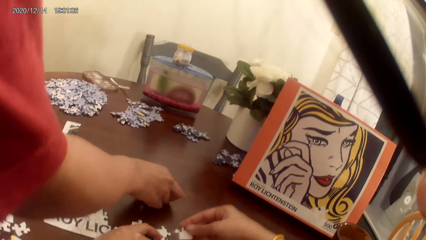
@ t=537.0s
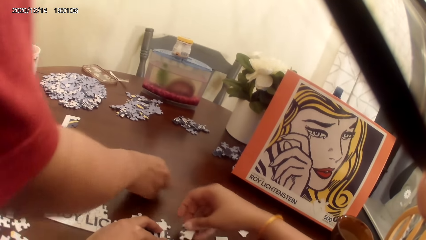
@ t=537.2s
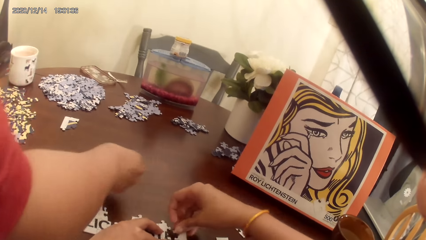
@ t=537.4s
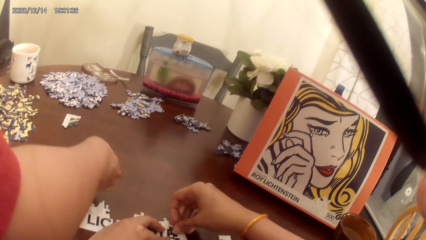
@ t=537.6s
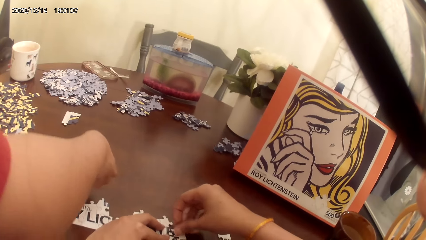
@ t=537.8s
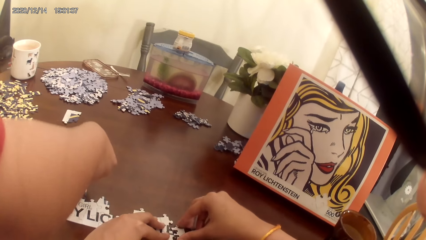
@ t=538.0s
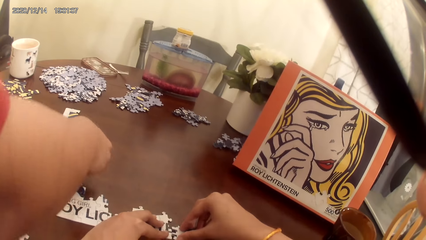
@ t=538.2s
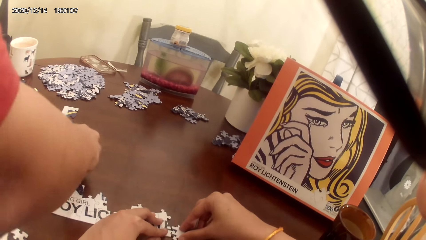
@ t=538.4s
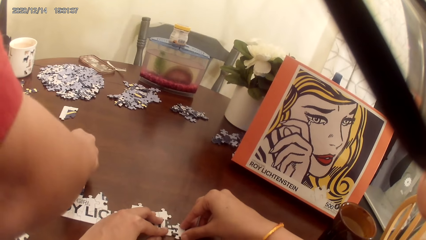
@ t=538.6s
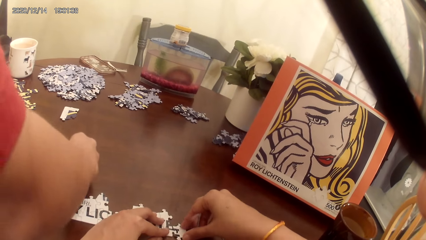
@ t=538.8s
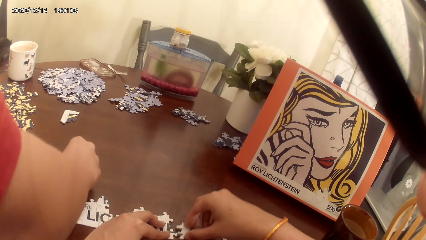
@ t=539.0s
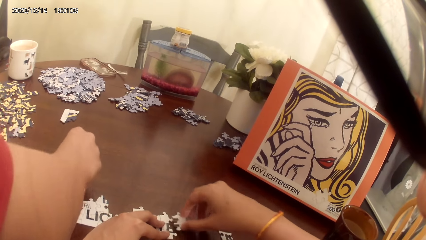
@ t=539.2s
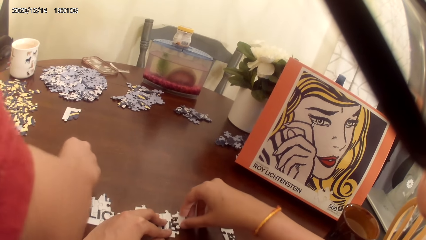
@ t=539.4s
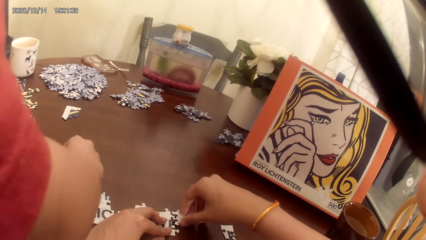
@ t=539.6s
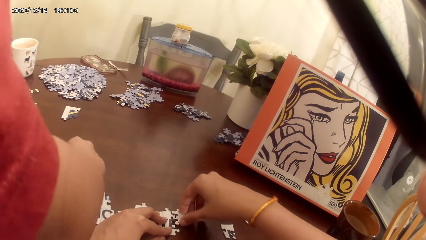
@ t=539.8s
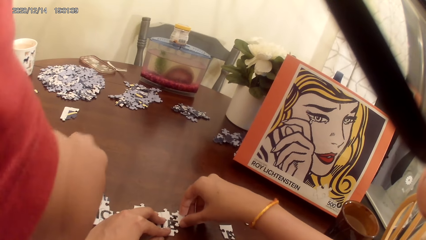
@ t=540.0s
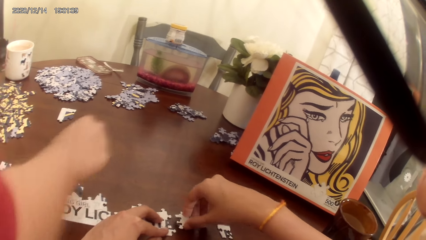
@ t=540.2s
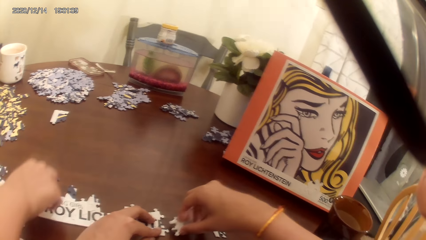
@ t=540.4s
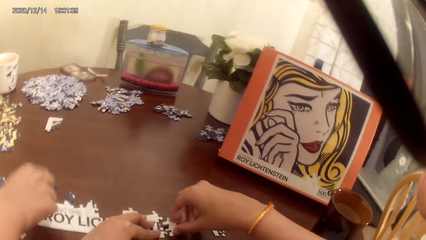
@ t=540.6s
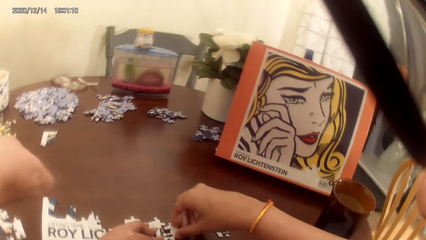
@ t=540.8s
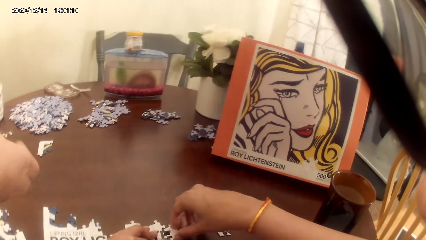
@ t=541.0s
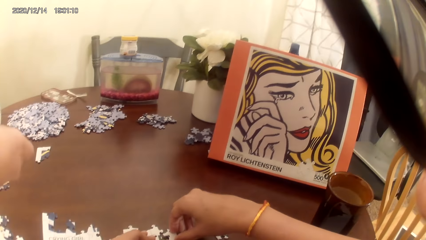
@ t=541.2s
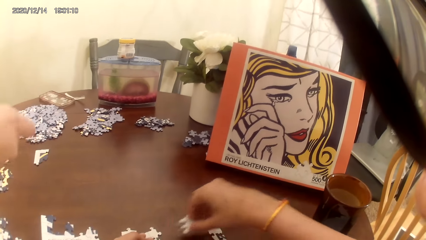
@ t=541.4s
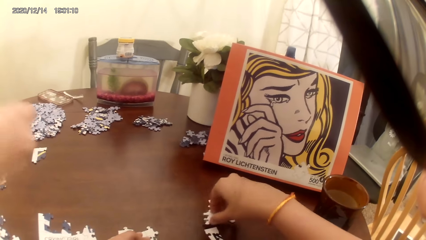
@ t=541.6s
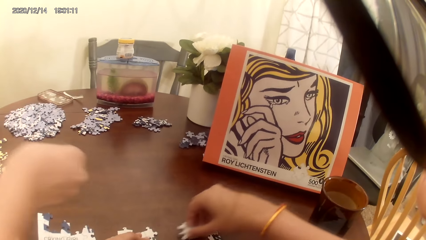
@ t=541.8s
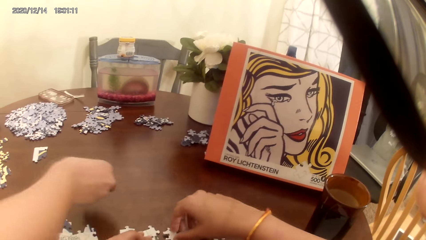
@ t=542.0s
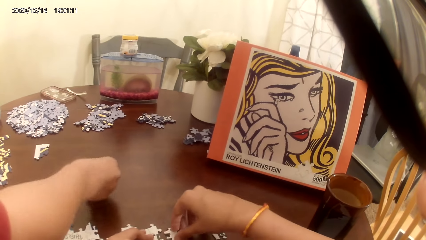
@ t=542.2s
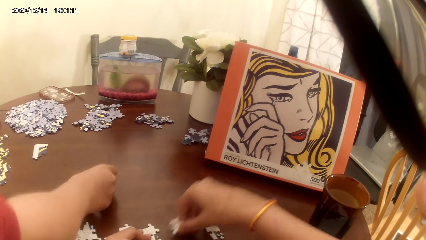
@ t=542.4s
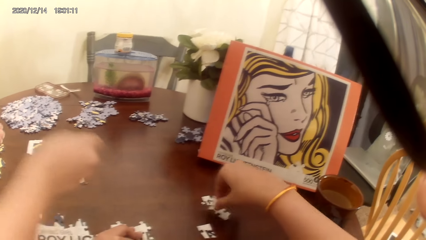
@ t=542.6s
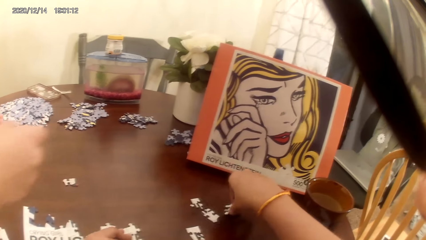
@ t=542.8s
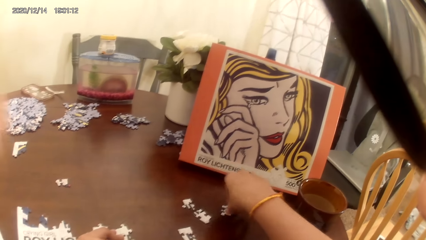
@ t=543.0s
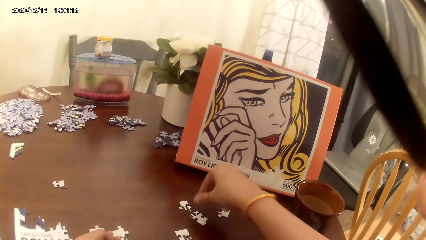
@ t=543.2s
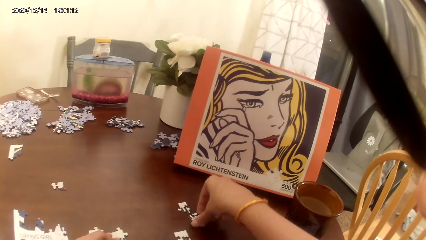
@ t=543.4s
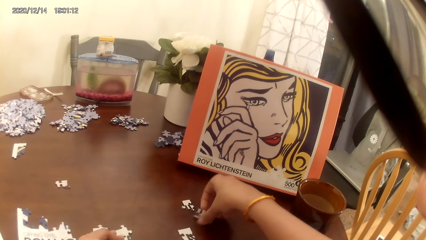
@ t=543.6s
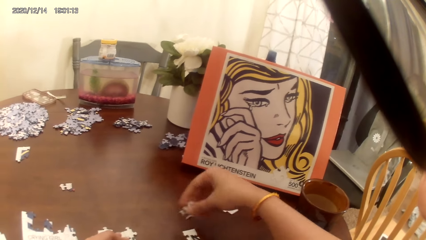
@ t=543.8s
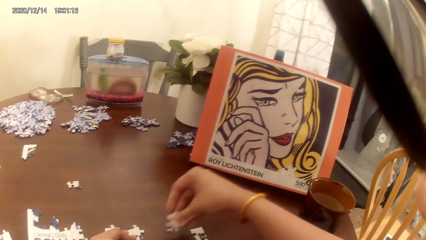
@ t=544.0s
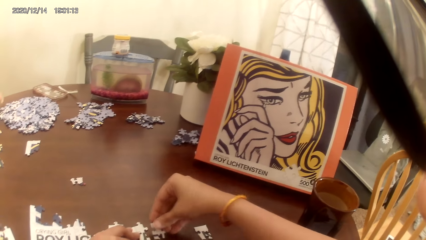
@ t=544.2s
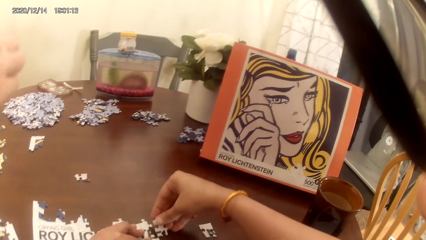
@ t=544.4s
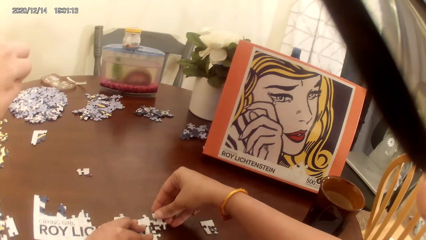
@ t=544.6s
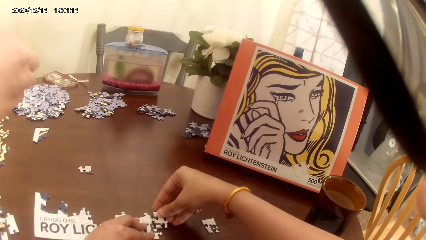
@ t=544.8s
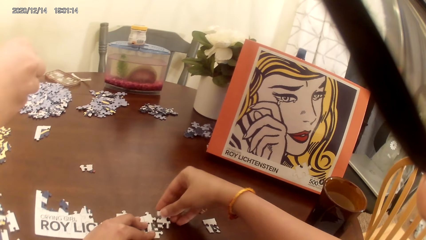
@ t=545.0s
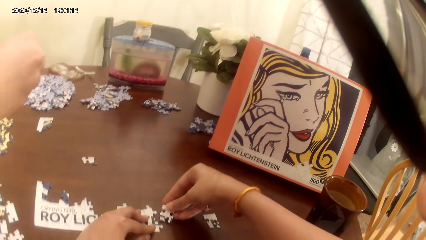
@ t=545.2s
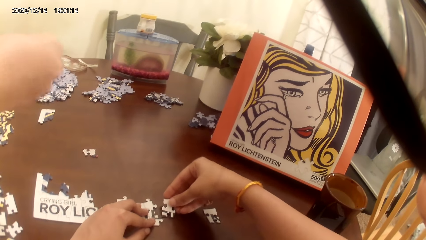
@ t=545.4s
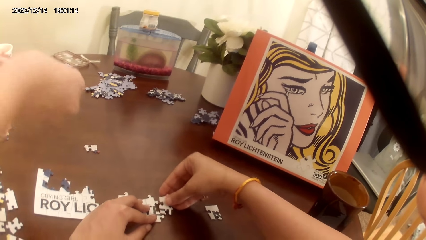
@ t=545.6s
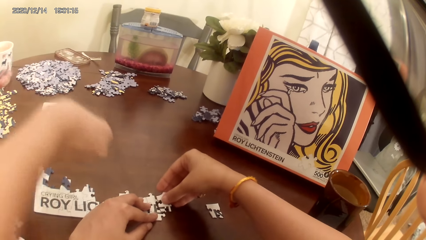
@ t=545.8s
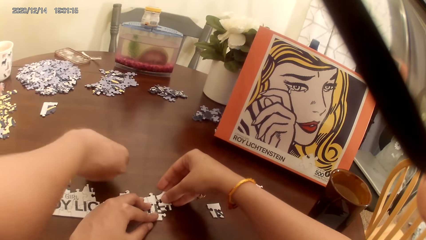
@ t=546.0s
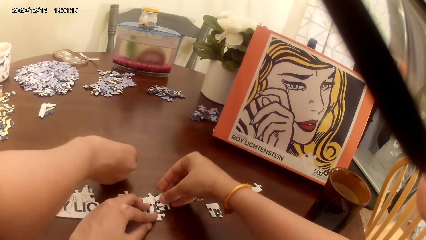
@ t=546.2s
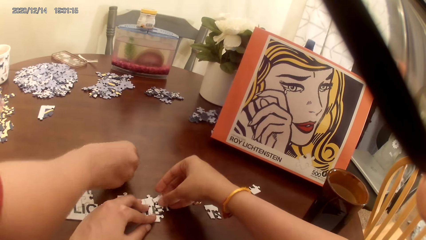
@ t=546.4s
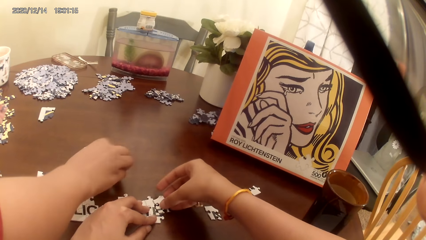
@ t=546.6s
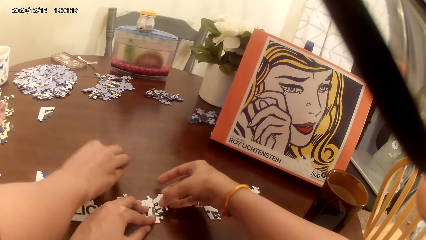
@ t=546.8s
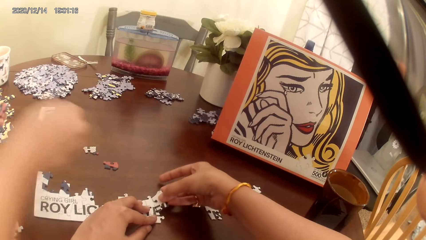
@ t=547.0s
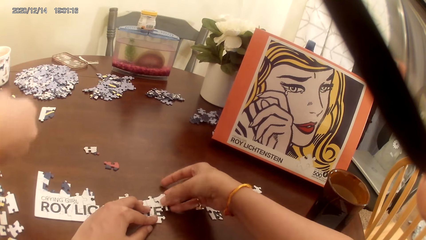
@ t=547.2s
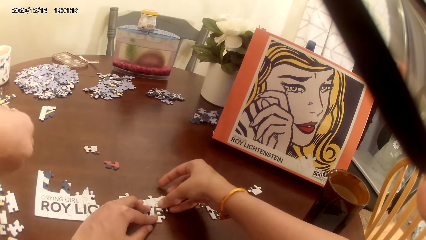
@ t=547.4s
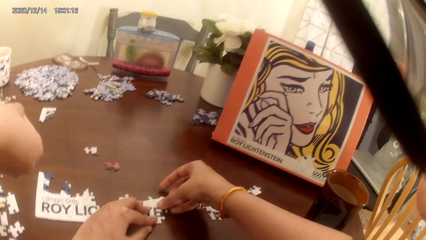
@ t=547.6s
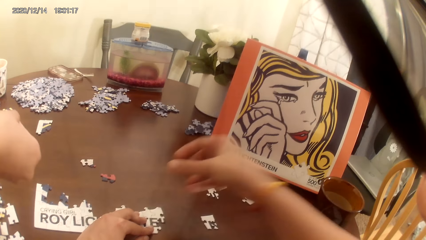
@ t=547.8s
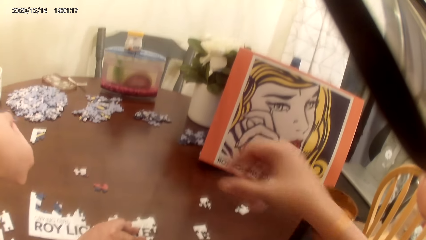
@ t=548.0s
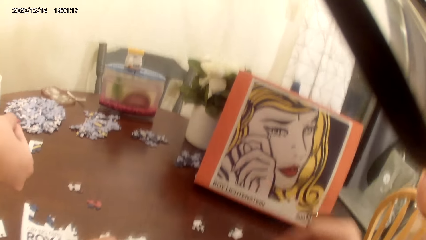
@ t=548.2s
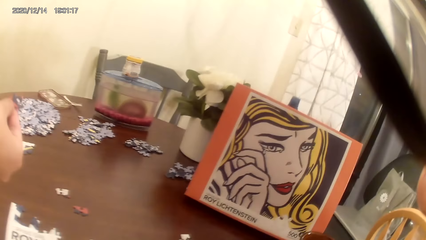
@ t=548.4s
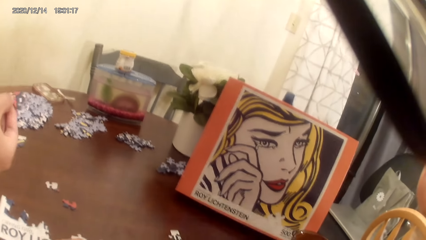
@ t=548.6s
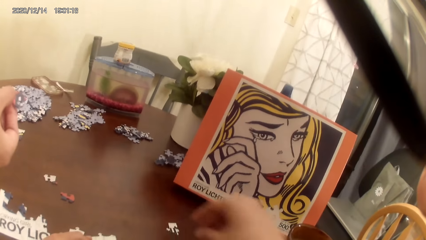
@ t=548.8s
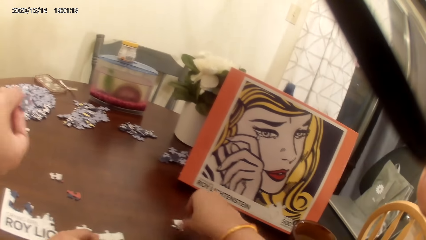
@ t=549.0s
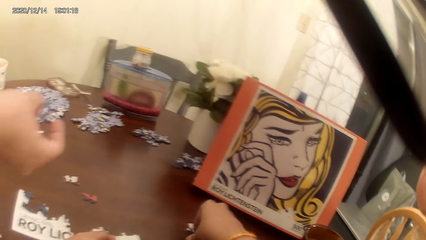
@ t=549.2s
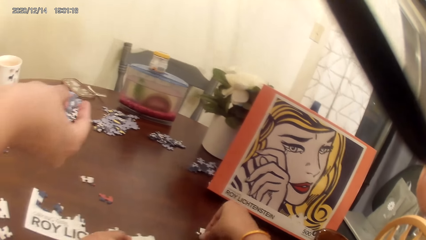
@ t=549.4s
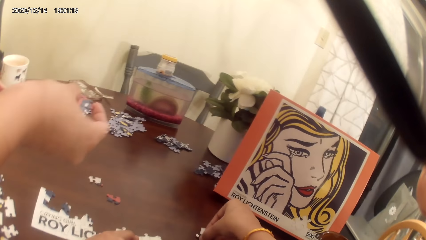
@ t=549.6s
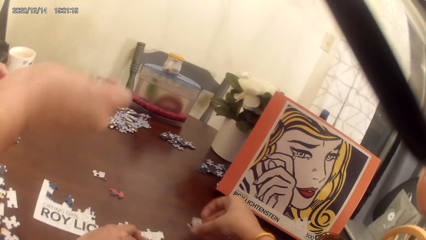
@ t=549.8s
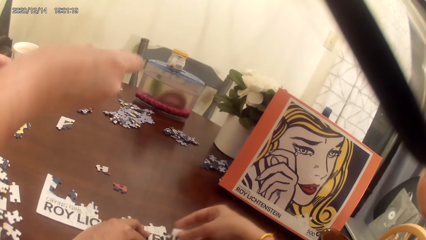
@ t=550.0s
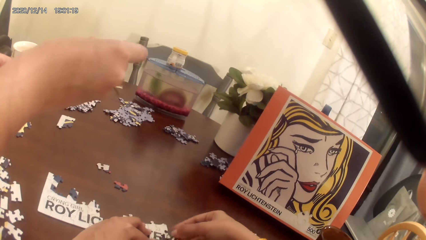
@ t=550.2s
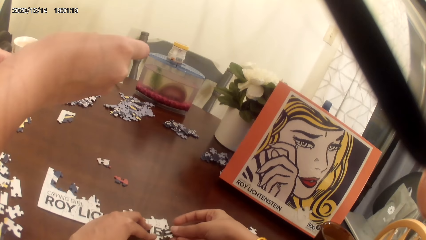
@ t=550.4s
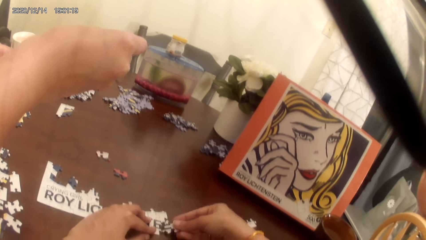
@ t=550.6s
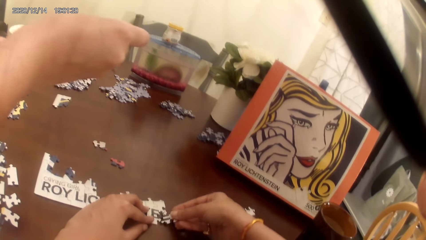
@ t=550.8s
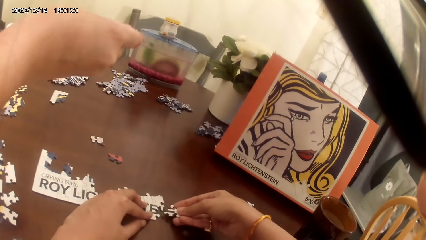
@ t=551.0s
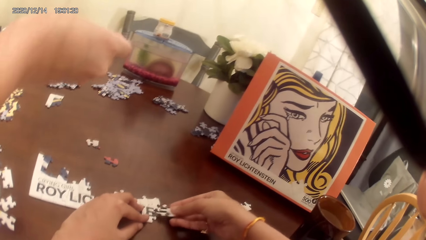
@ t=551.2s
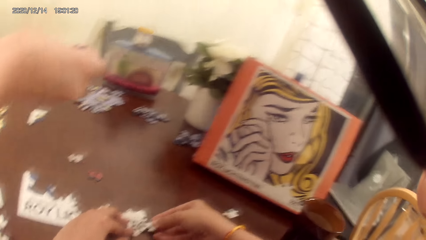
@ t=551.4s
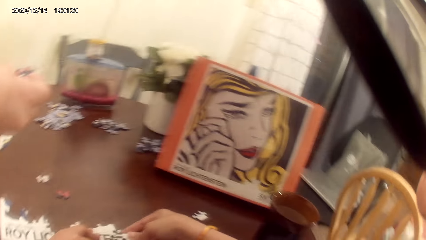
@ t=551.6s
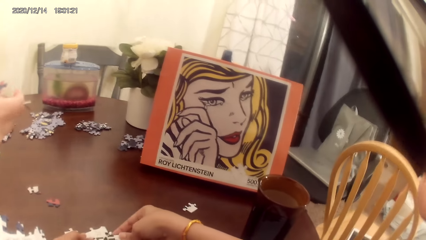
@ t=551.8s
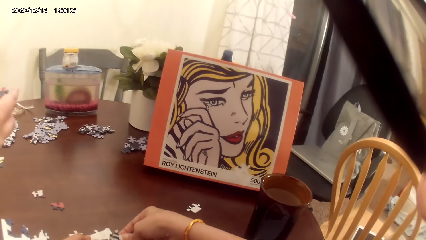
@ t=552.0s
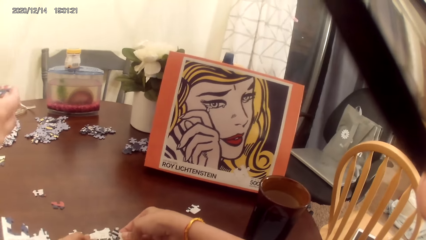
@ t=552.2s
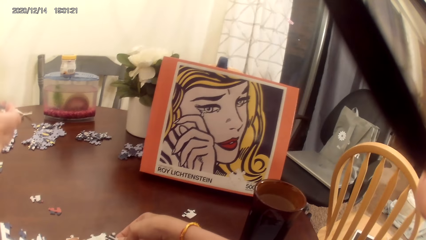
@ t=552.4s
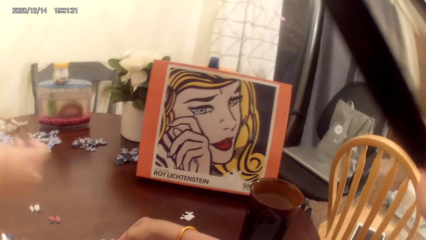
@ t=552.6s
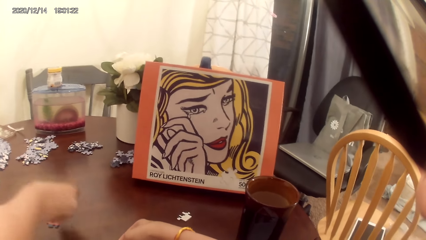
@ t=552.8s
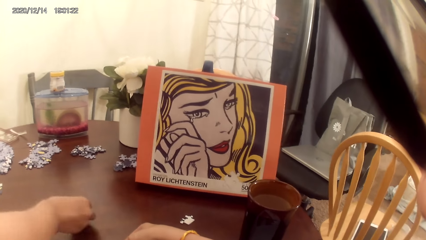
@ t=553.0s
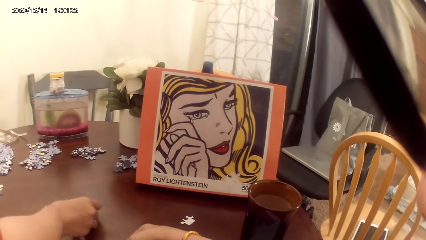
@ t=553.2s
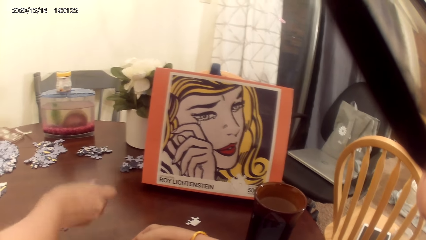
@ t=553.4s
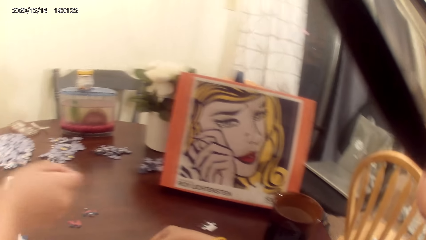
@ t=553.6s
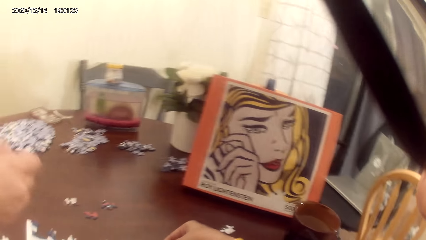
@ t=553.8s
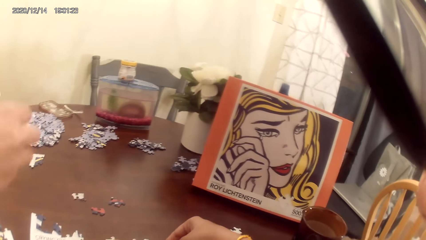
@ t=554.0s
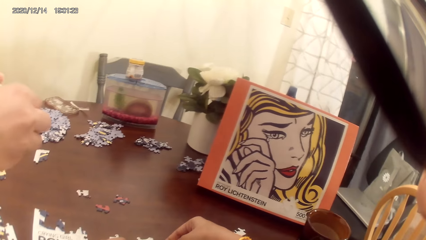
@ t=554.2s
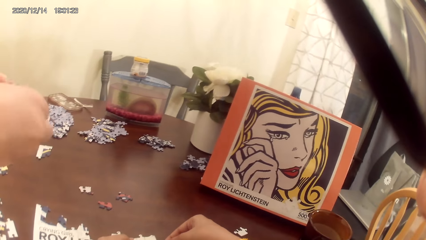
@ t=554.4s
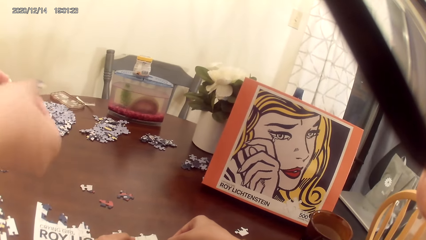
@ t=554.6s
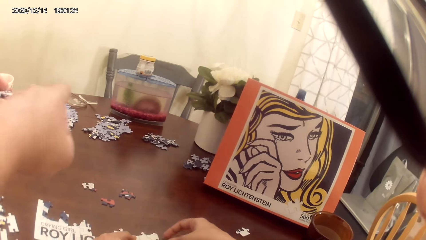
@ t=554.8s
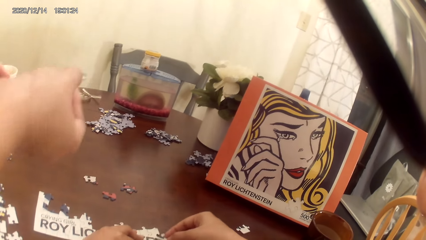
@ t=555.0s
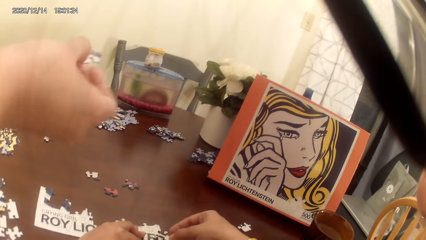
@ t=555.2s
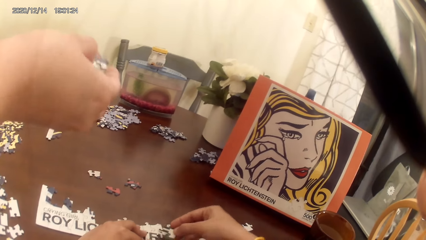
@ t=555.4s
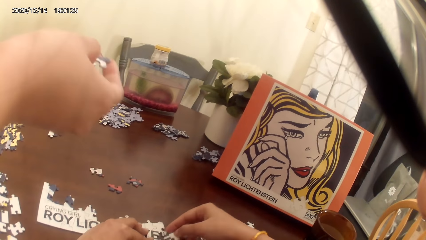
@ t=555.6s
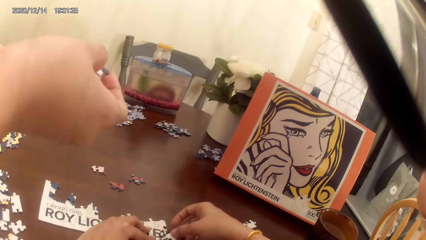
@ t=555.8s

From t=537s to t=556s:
The camera wearer and a person play the game. The camera wearer and the person act on the music from a radio. The camera wearer and the person play the game. The camera wearer and the person act on the music from the radio. The camera wearer and the person play the game.
